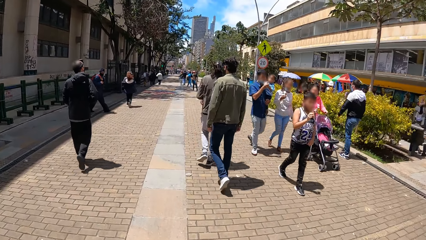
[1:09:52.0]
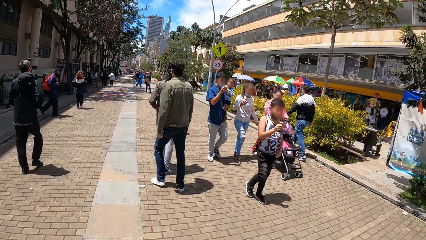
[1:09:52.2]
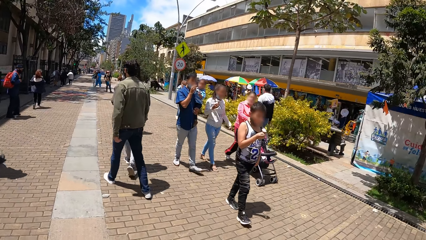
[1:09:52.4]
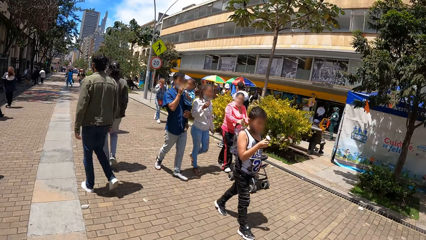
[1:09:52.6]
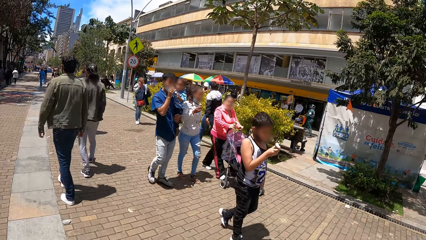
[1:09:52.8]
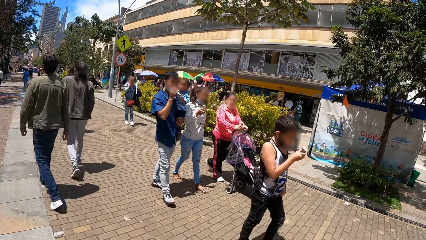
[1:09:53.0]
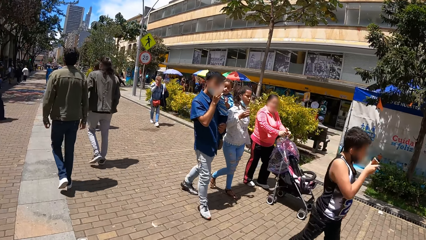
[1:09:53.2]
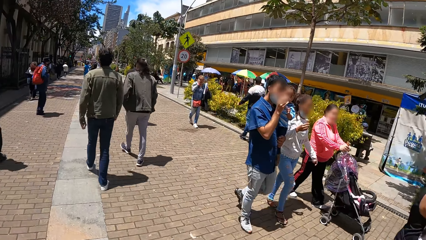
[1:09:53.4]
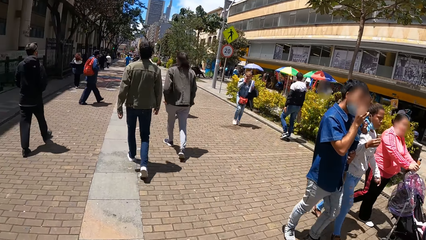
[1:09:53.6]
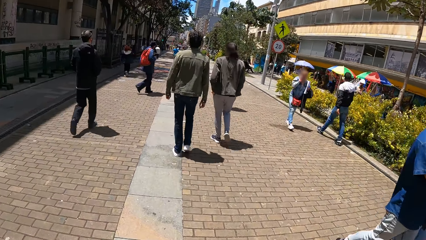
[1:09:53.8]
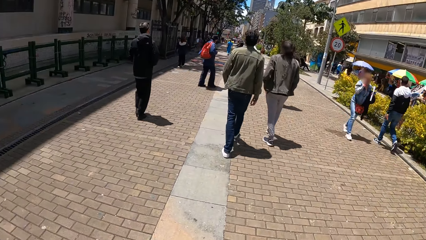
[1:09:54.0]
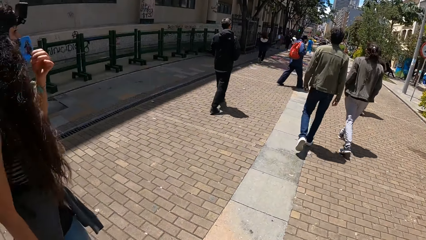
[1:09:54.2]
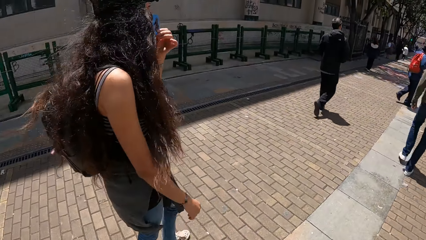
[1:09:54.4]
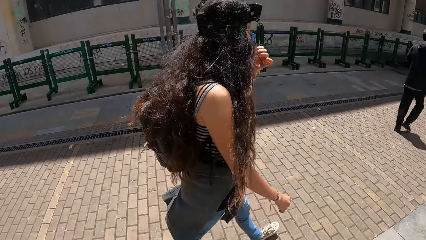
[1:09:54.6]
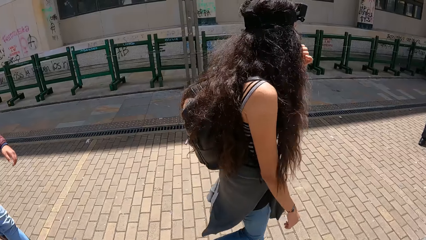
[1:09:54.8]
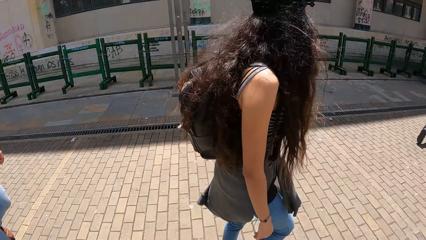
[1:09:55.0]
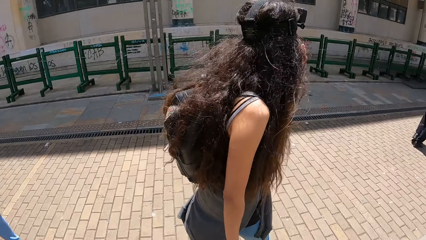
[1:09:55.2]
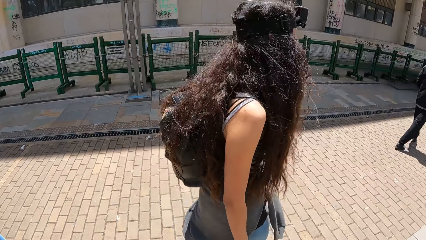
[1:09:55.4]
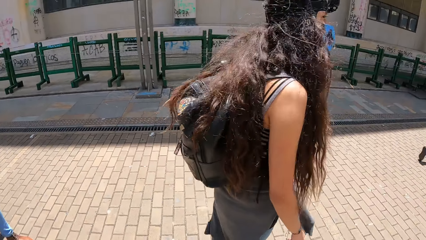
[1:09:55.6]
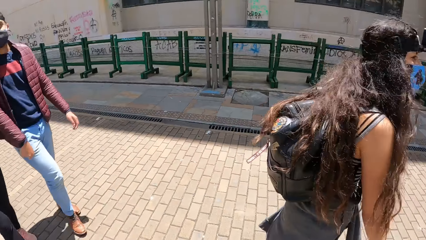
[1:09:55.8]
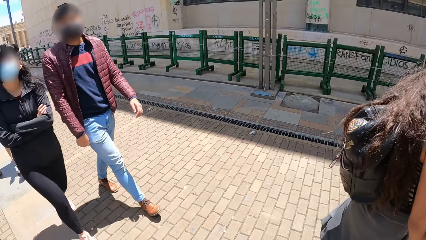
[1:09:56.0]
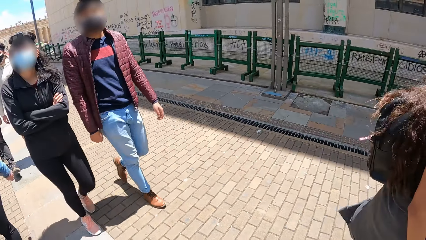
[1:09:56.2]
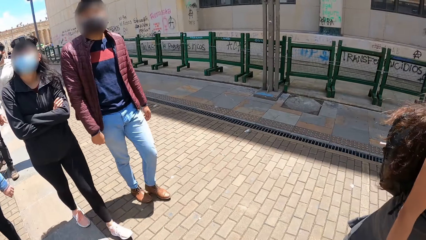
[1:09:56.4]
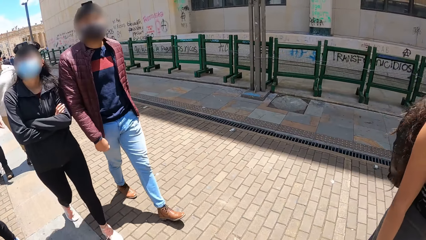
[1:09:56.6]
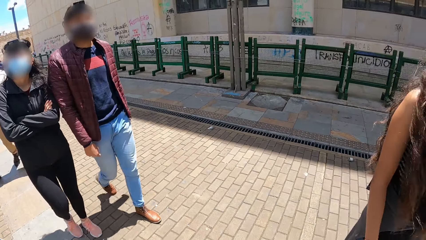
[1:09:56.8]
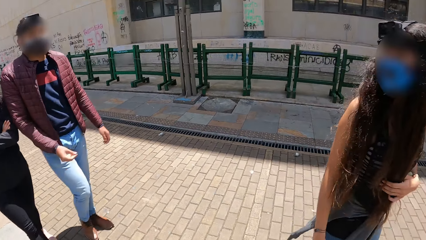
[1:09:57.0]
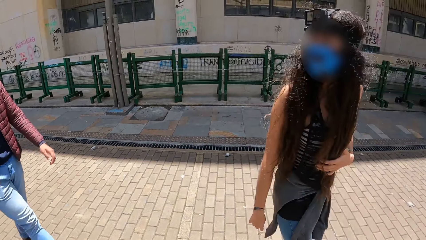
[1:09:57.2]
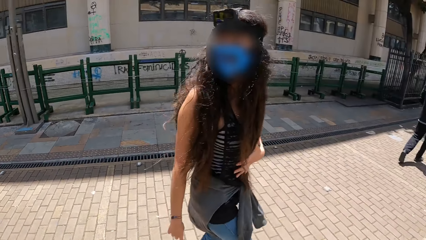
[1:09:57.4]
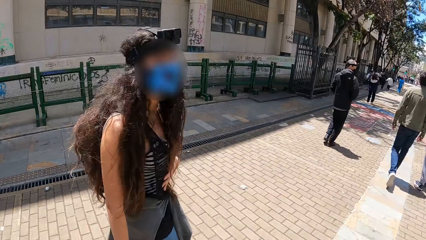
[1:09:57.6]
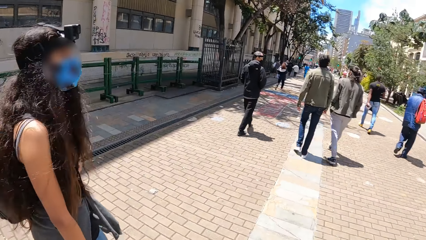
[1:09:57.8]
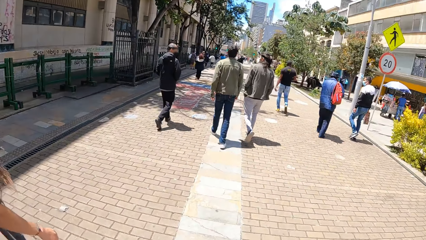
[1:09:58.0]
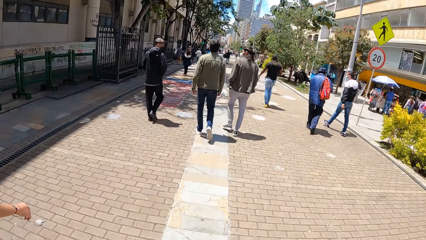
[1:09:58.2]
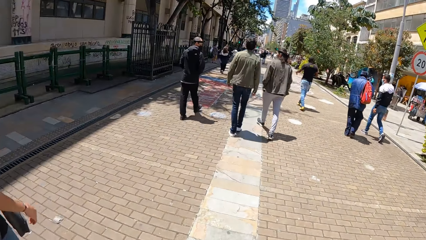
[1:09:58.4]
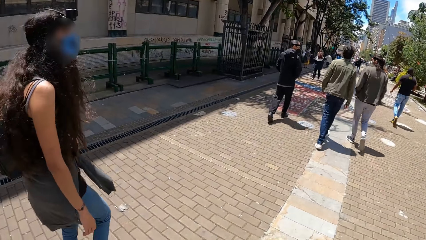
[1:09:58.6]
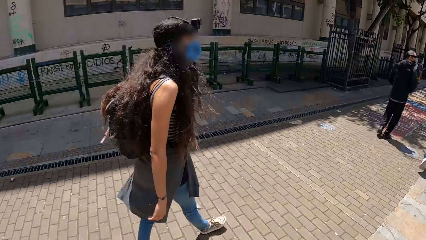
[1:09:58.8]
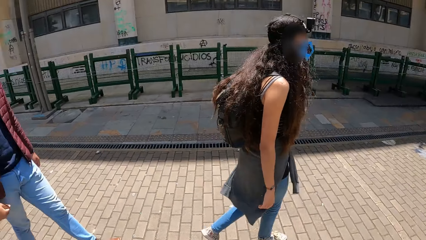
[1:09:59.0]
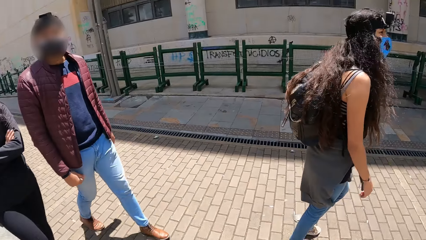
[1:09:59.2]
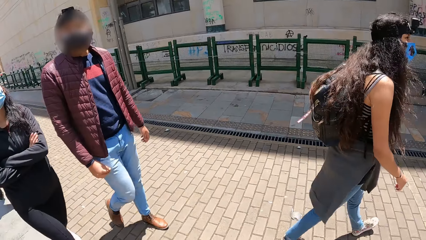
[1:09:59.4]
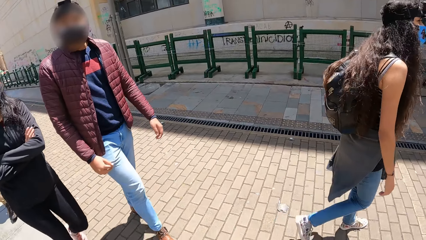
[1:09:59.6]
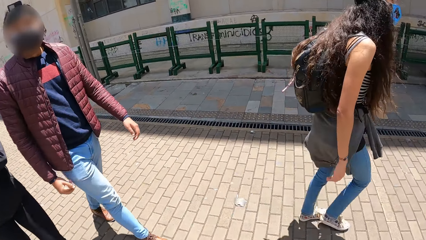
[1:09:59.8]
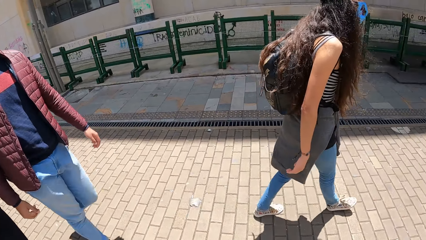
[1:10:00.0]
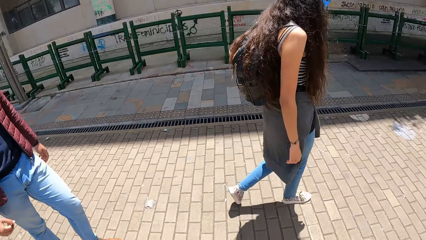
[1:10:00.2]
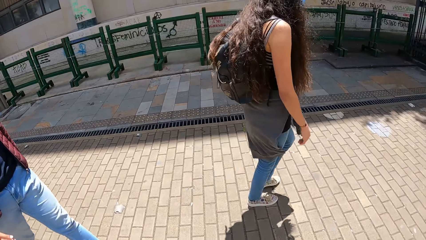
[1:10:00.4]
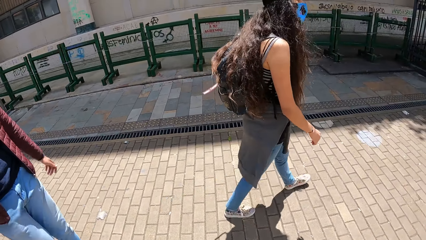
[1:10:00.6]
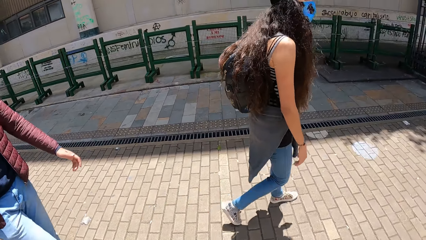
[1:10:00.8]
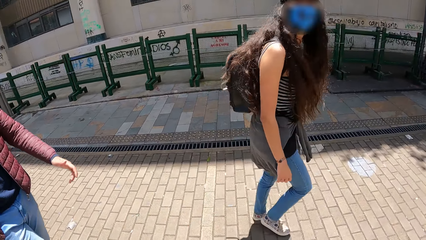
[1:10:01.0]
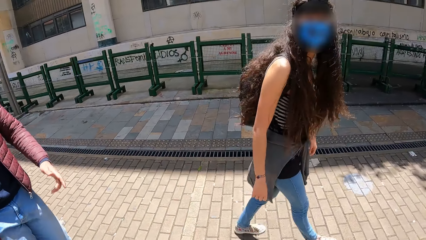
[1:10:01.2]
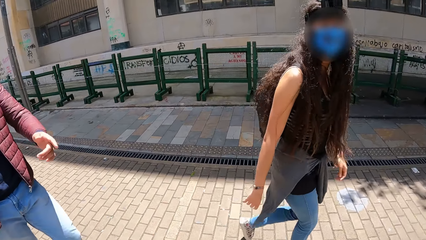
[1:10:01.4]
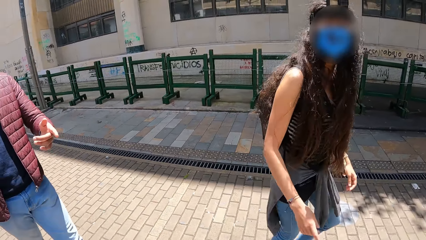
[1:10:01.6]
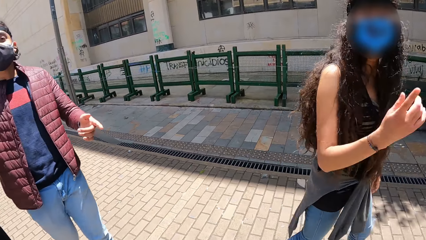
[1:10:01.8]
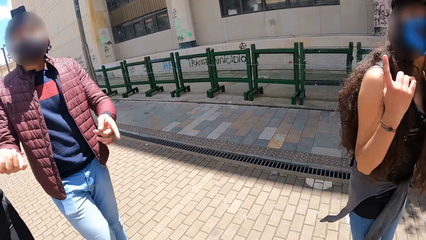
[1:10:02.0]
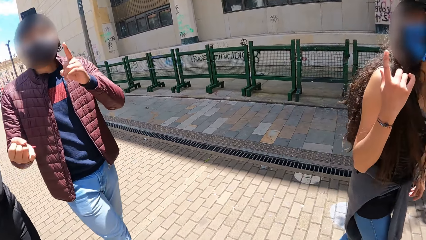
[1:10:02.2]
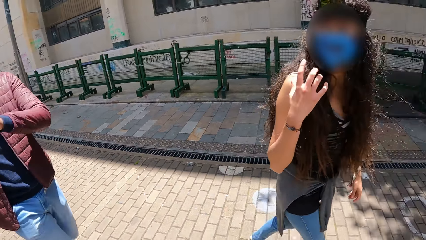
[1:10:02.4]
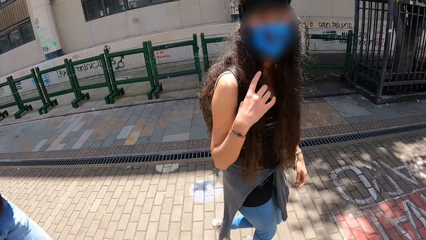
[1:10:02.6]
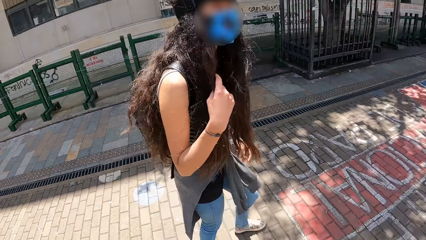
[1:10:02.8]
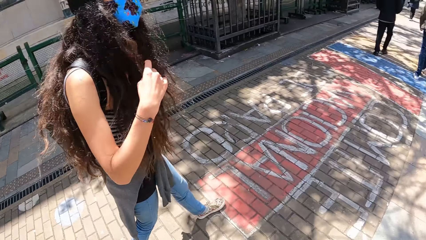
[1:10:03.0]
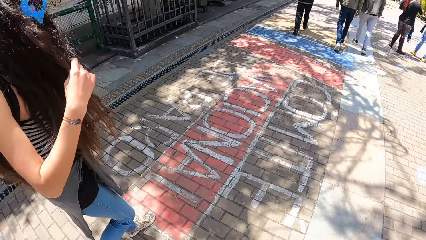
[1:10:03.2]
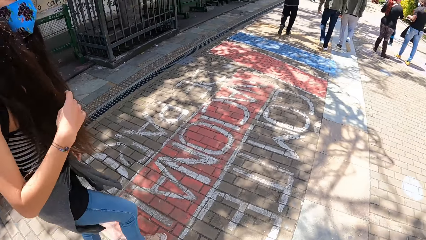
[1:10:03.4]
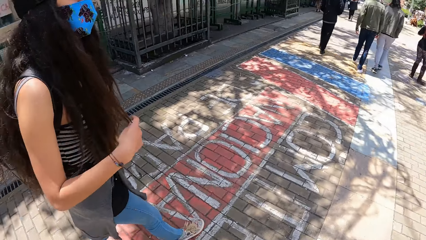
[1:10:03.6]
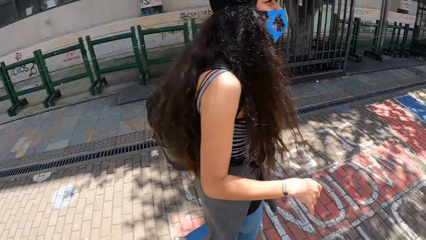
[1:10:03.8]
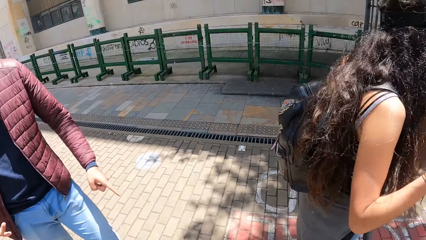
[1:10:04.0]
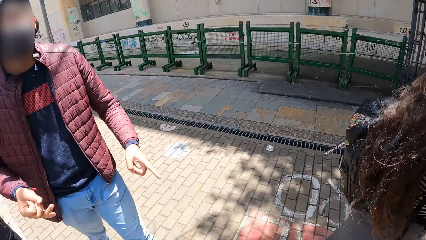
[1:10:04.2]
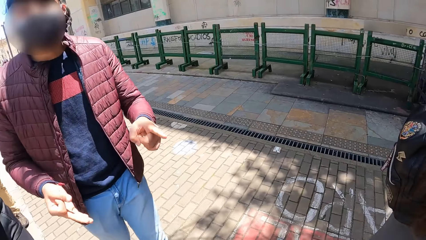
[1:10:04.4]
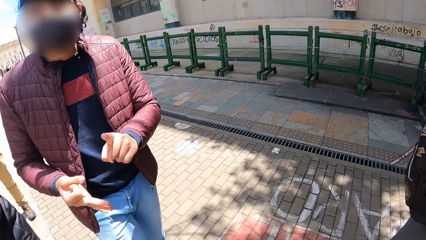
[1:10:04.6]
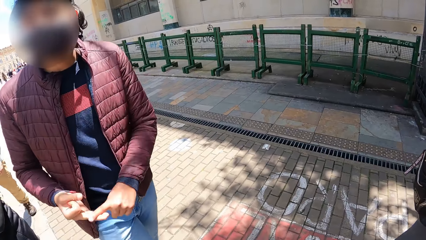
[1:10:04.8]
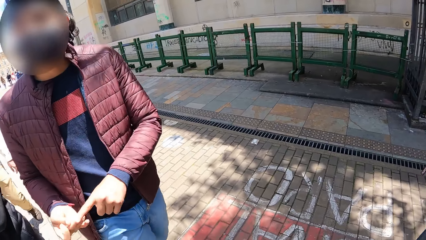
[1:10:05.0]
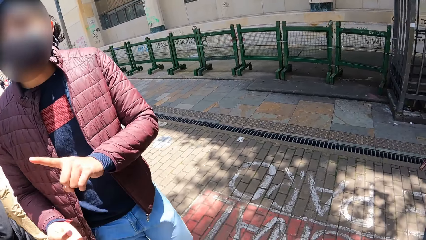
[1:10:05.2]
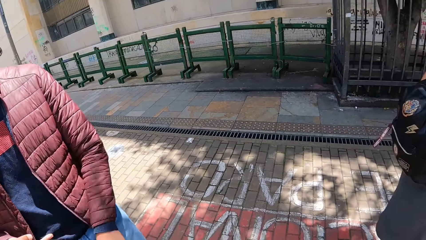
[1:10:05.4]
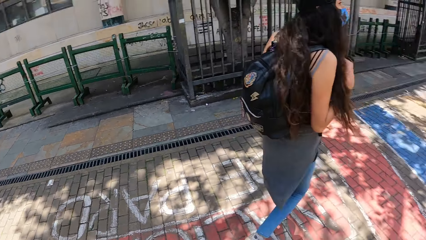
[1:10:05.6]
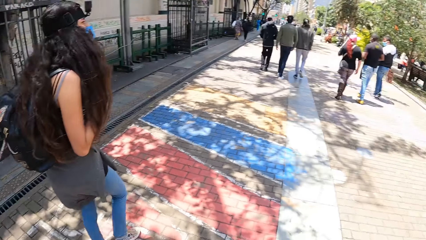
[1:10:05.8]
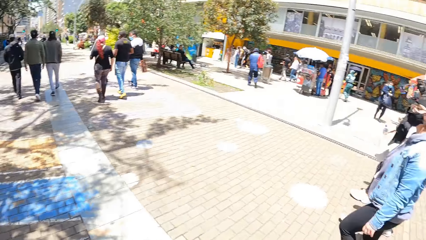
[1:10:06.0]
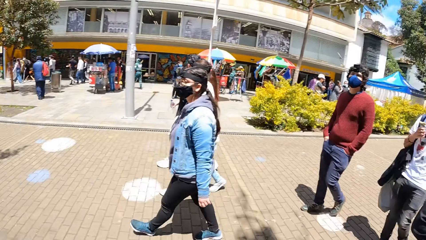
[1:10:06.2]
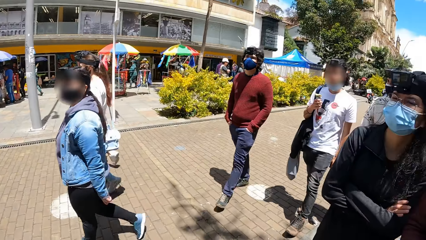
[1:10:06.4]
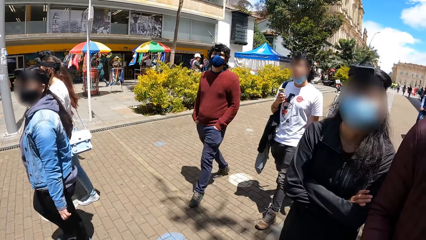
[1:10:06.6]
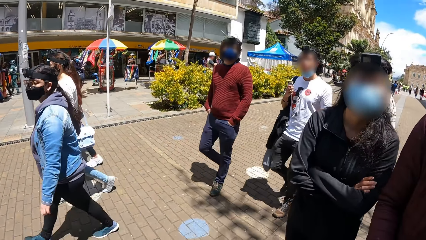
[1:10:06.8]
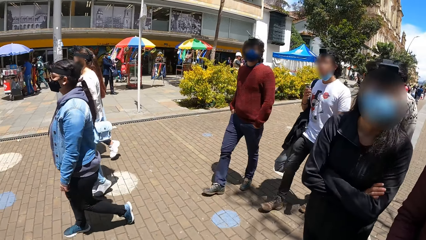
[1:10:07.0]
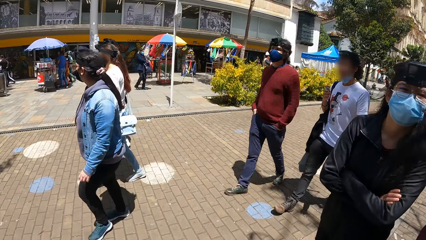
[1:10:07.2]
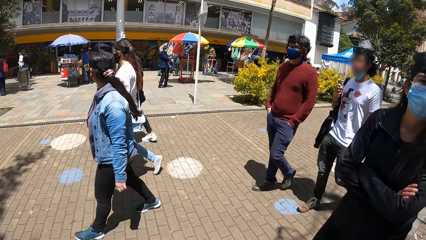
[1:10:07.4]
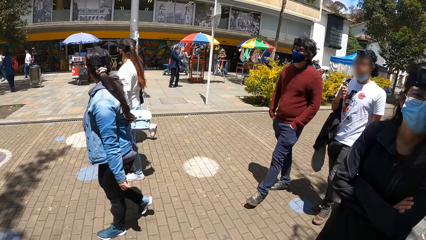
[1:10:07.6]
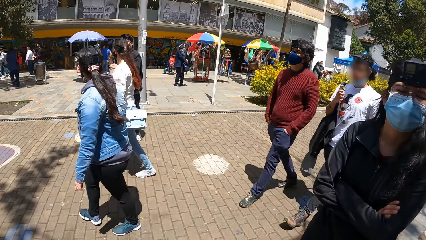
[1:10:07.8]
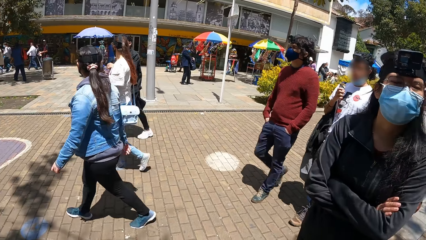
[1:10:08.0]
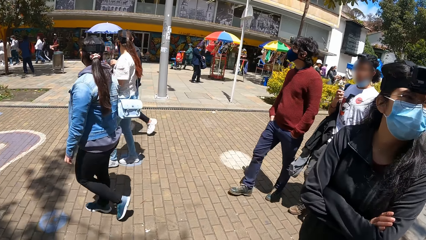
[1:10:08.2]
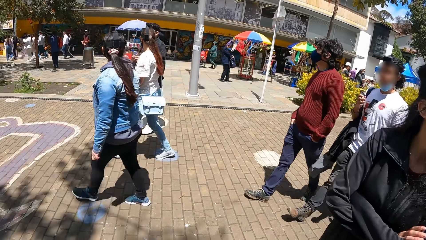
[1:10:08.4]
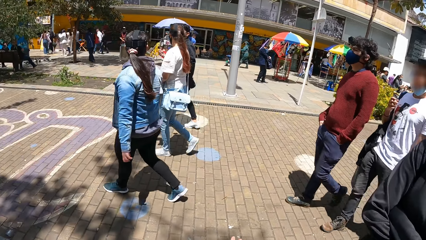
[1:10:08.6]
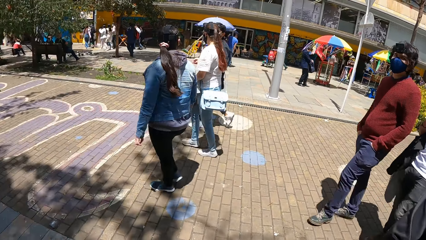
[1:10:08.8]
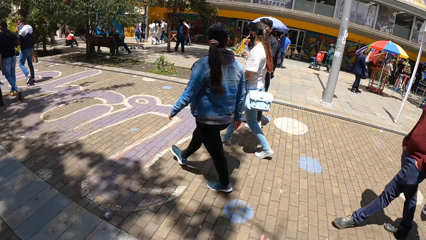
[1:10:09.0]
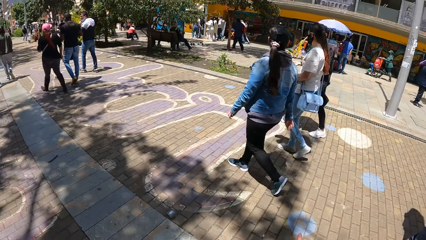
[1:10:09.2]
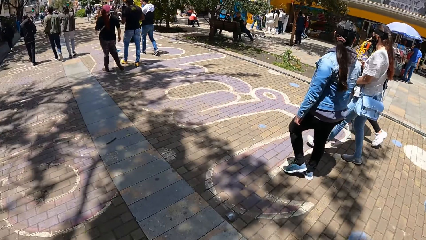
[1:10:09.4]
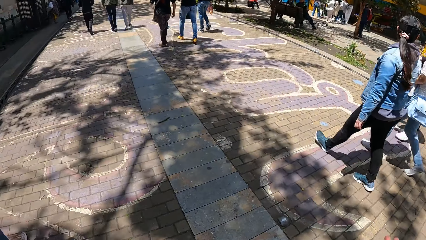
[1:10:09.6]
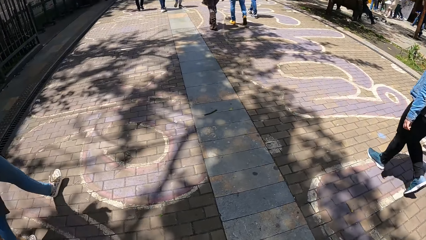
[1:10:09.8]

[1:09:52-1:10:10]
The camera wearer looks around the compound. A man and another man use gestures. A man interacts with the camera wearer. A woman holds her hair with her right hand and adjusts her hair. The camera wearer walks with a group of people on the street.
